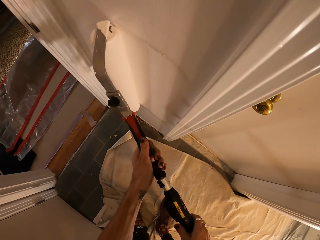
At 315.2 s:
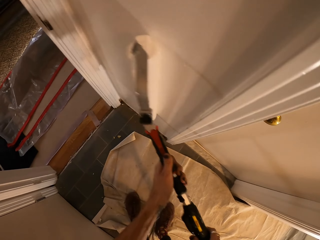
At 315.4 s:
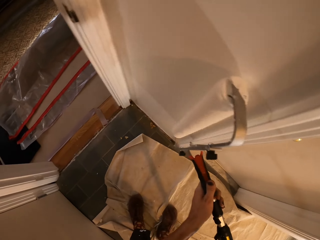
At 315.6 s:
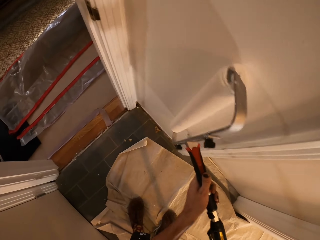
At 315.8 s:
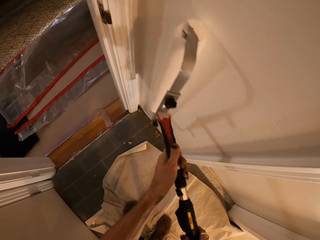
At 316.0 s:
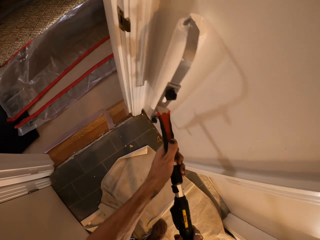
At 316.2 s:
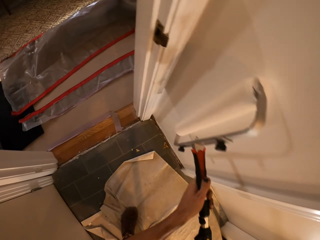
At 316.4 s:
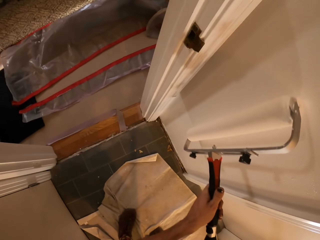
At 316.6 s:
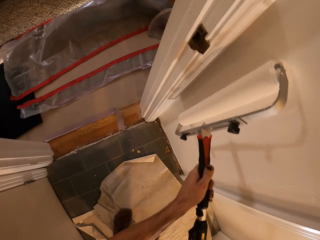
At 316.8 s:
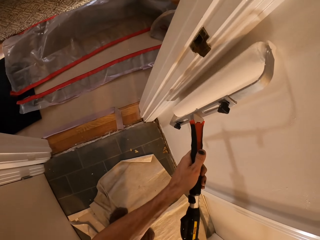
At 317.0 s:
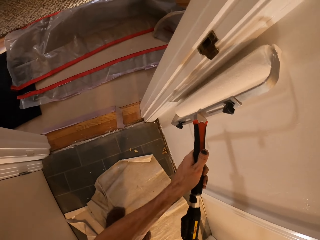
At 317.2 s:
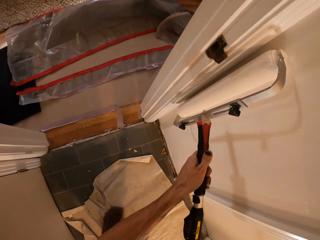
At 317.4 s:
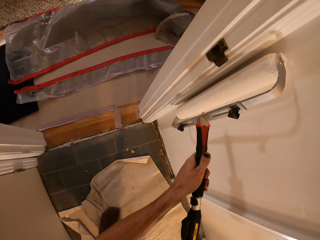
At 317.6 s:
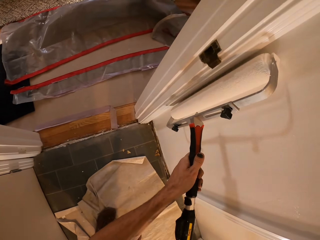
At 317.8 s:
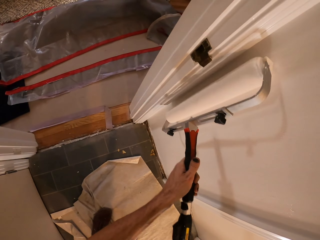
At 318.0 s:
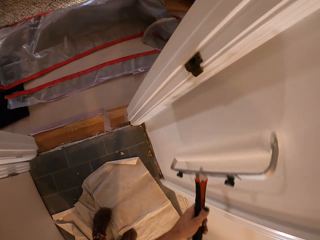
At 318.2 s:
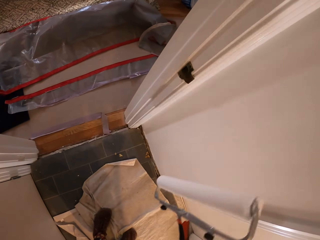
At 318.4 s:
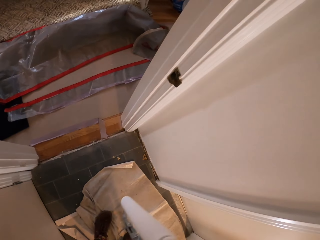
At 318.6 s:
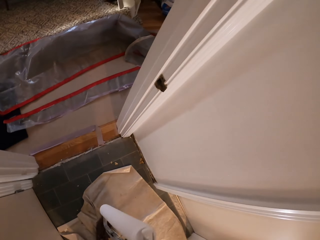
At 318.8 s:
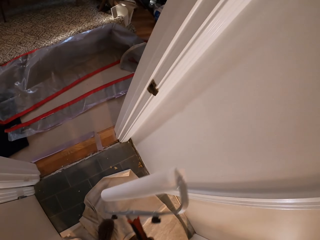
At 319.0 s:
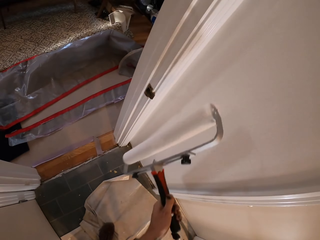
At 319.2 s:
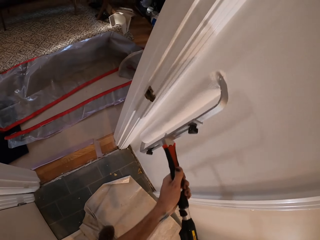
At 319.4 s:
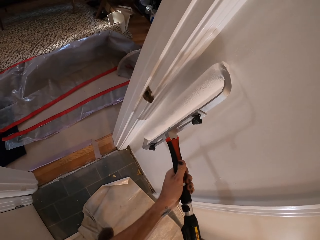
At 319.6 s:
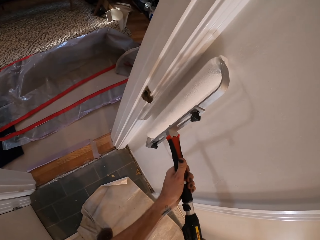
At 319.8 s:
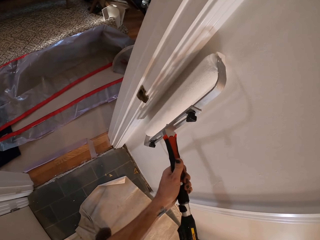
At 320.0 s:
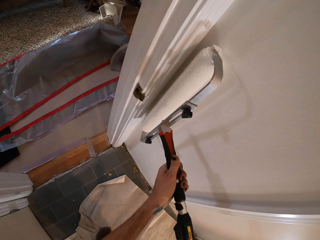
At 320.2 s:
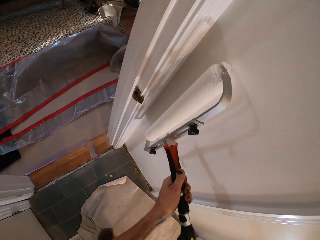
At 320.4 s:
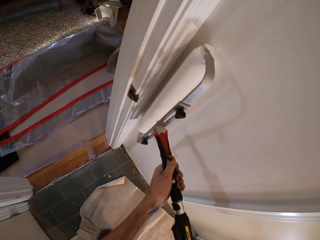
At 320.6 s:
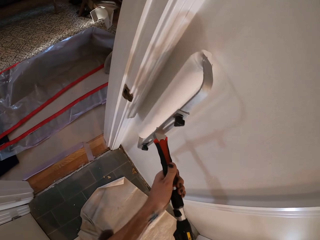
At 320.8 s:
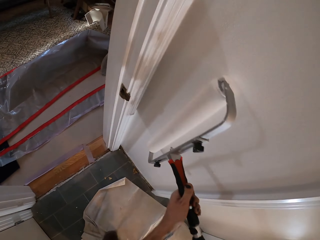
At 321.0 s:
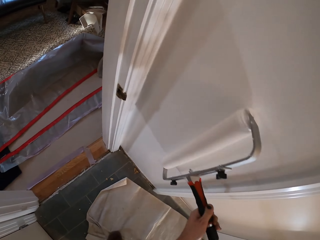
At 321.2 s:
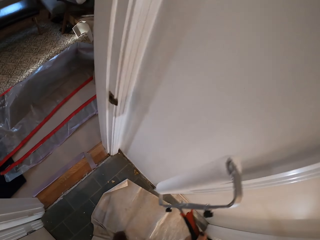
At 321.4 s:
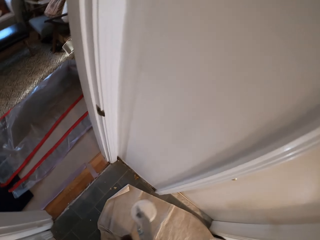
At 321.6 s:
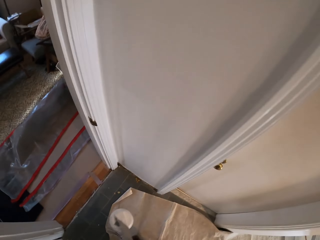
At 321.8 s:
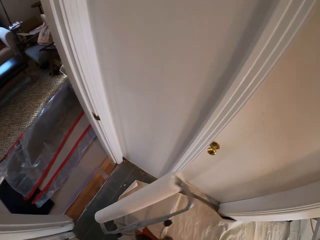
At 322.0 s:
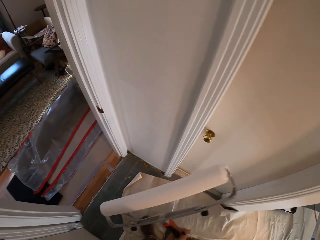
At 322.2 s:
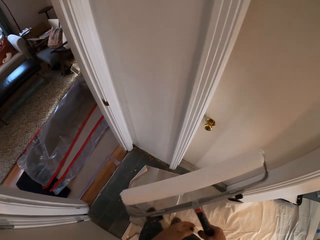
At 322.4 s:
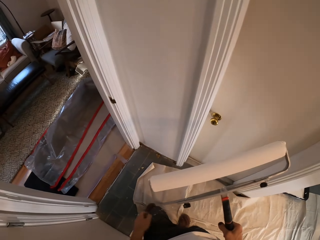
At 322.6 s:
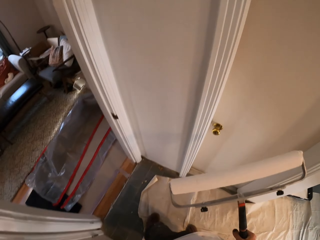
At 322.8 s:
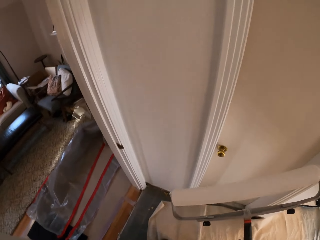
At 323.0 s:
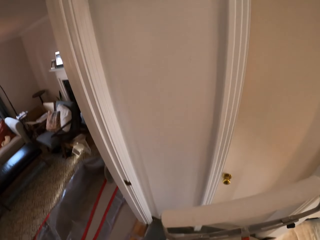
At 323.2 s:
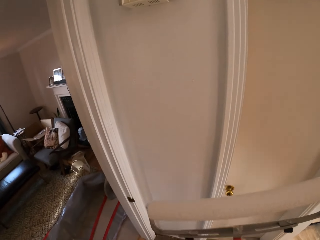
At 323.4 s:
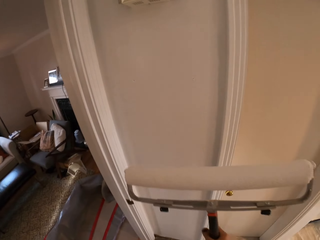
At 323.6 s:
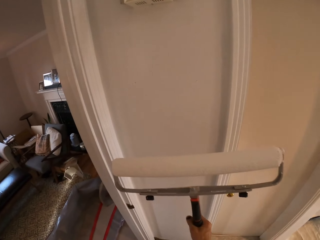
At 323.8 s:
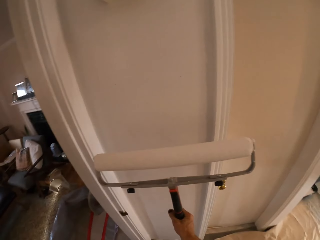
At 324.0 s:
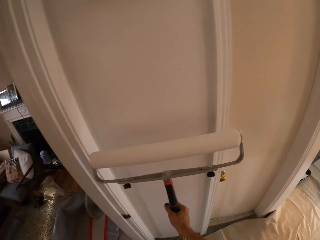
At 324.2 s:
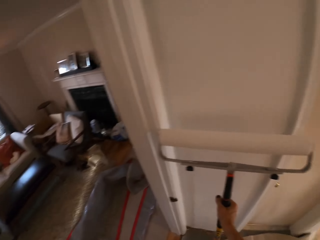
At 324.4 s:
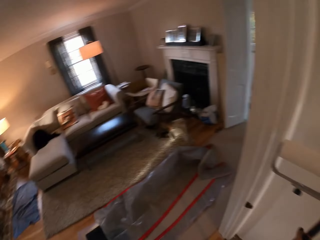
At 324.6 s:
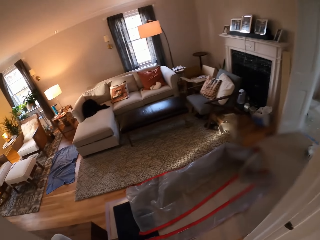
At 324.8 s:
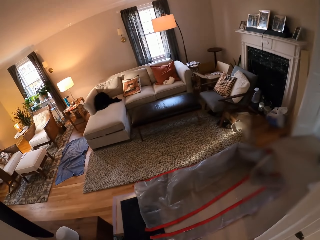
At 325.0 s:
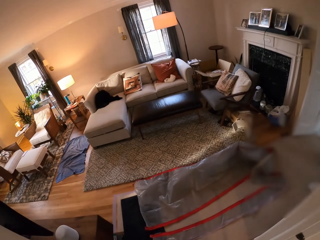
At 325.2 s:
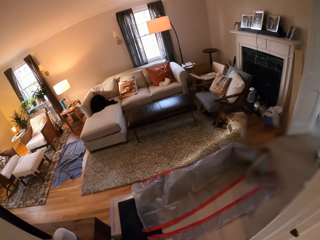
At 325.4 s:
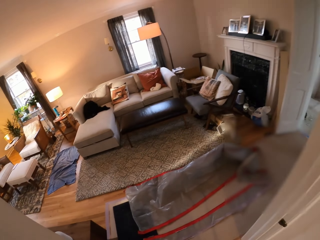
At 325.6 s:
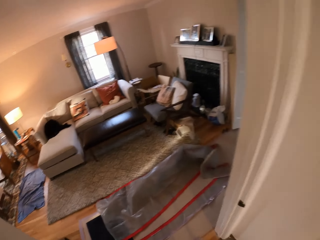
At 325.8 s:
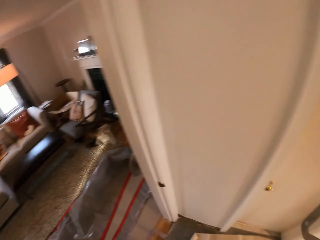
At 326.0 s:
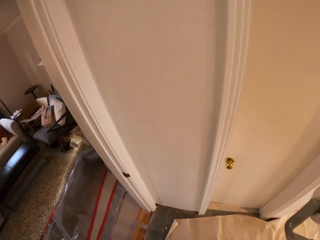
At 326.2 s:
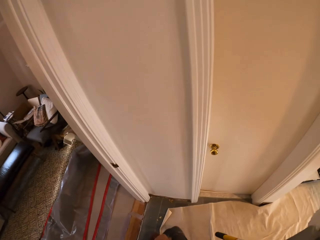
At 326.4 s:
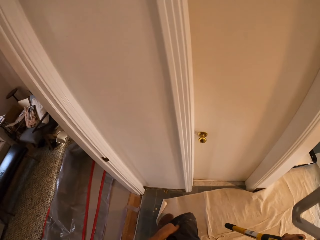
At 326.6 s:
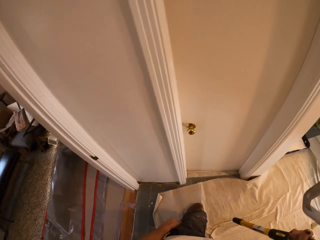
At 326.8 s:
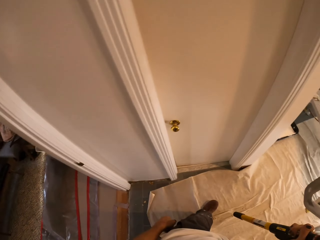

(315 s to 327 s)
The camera wearer lifts the roller, looks forward, and paints. They look left, look around the house, and look forward.

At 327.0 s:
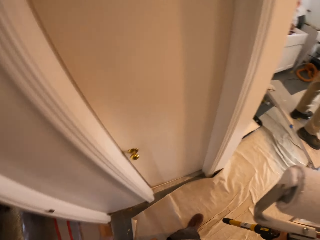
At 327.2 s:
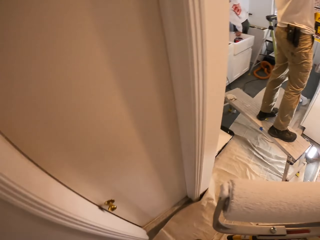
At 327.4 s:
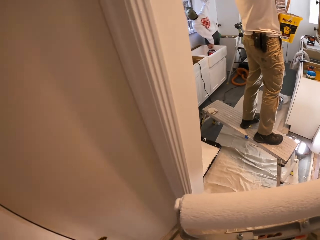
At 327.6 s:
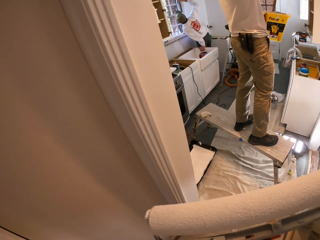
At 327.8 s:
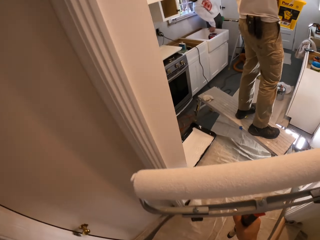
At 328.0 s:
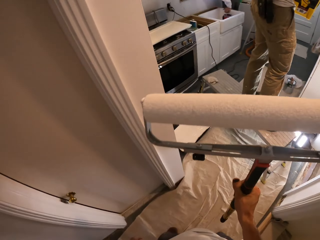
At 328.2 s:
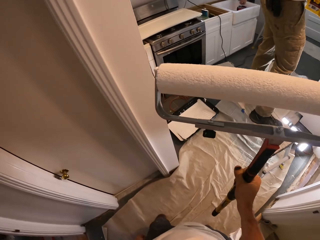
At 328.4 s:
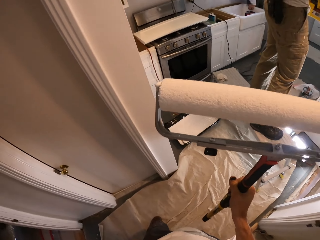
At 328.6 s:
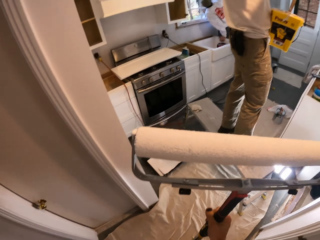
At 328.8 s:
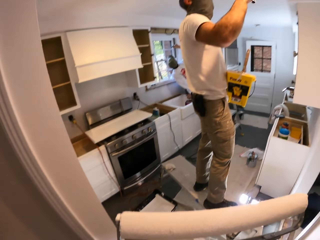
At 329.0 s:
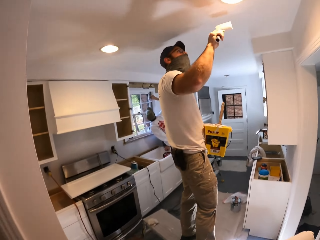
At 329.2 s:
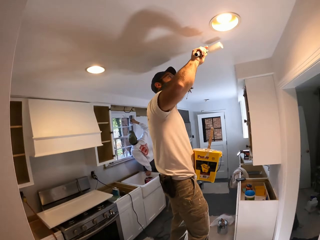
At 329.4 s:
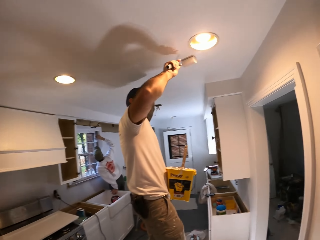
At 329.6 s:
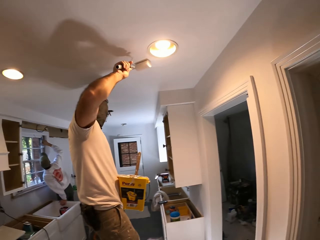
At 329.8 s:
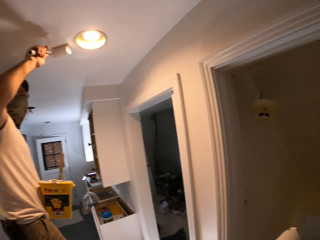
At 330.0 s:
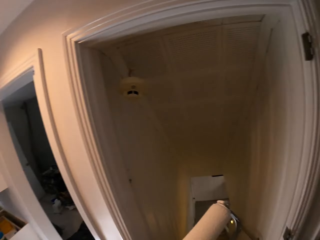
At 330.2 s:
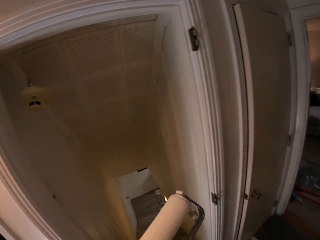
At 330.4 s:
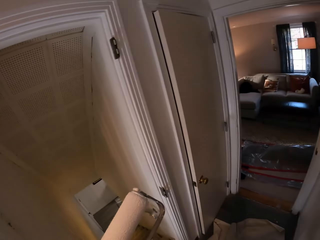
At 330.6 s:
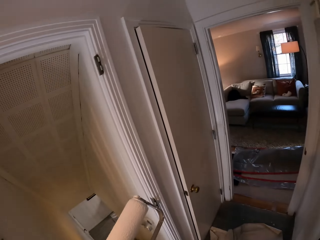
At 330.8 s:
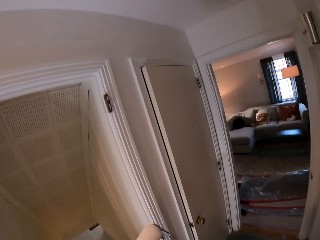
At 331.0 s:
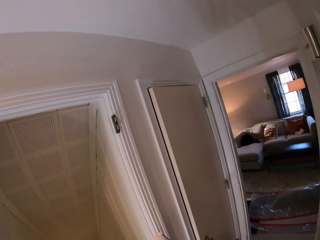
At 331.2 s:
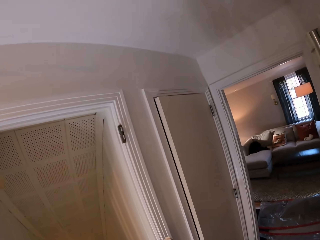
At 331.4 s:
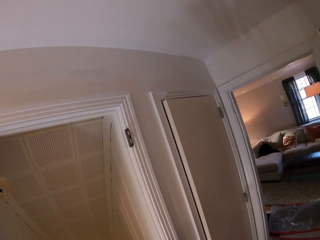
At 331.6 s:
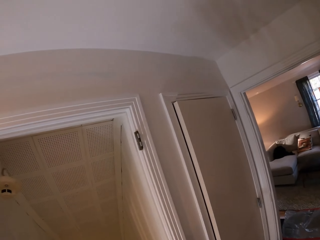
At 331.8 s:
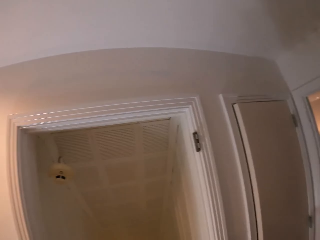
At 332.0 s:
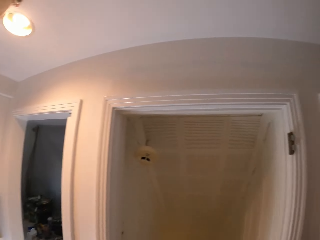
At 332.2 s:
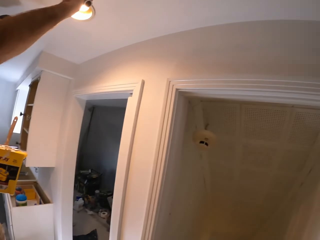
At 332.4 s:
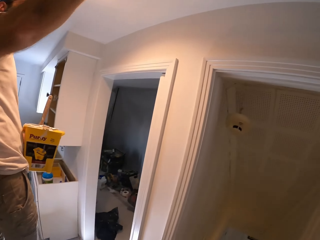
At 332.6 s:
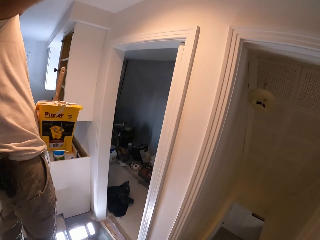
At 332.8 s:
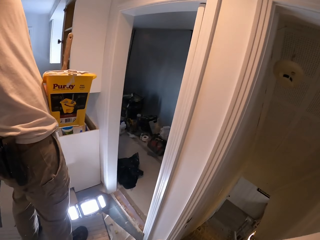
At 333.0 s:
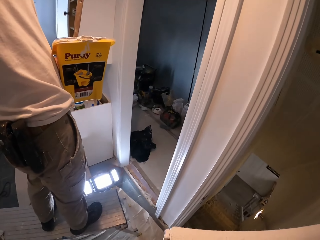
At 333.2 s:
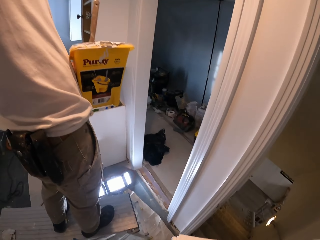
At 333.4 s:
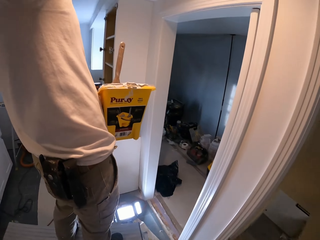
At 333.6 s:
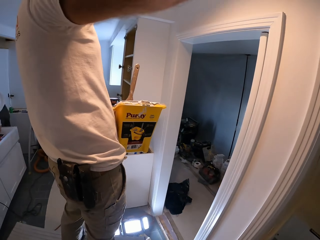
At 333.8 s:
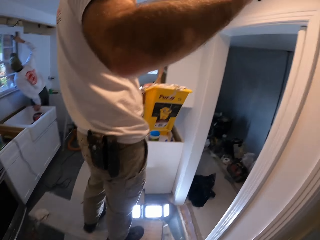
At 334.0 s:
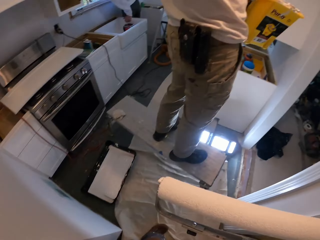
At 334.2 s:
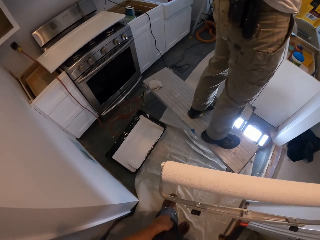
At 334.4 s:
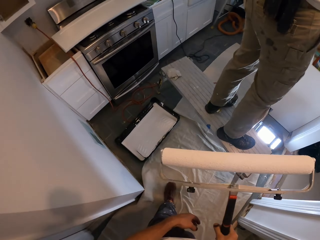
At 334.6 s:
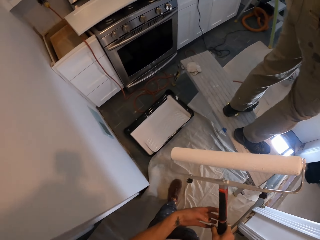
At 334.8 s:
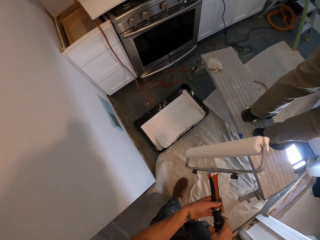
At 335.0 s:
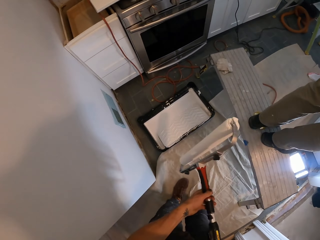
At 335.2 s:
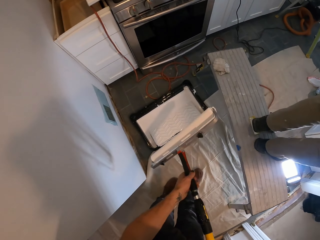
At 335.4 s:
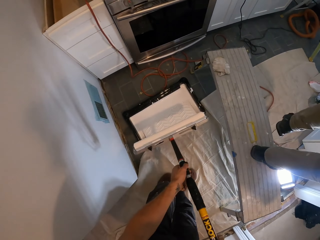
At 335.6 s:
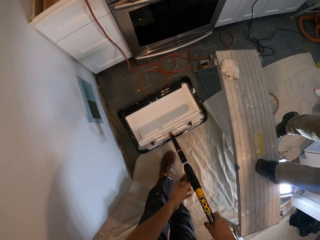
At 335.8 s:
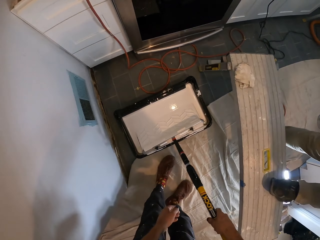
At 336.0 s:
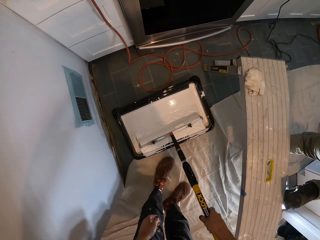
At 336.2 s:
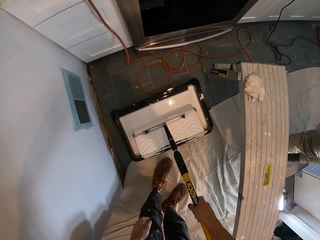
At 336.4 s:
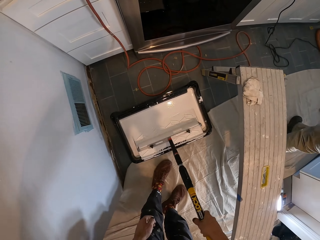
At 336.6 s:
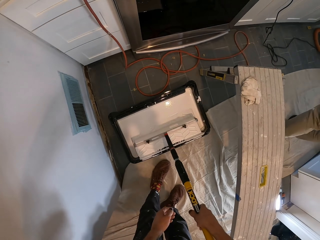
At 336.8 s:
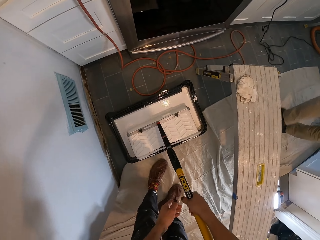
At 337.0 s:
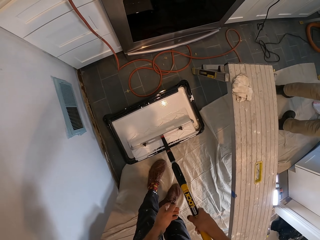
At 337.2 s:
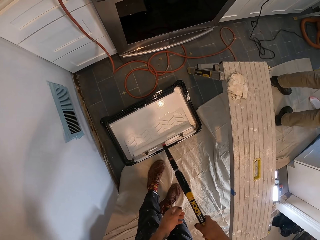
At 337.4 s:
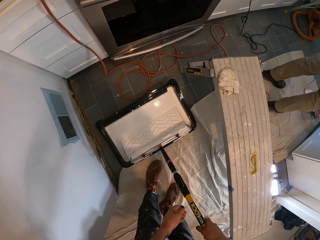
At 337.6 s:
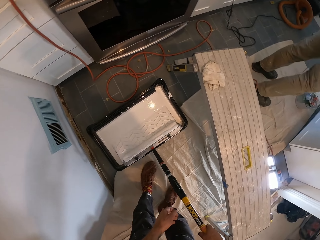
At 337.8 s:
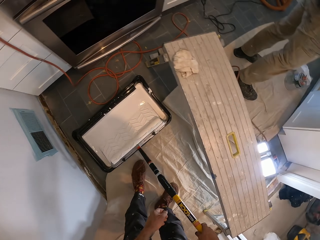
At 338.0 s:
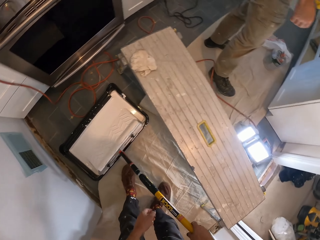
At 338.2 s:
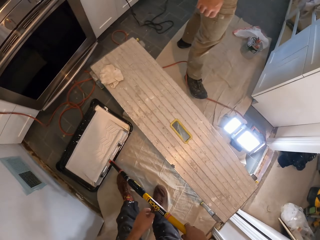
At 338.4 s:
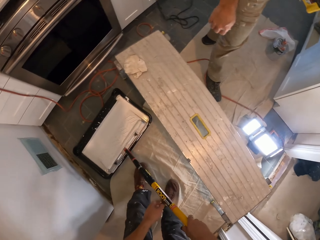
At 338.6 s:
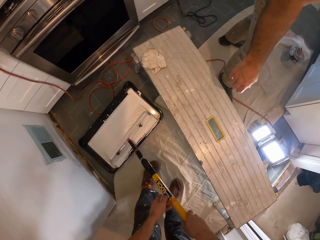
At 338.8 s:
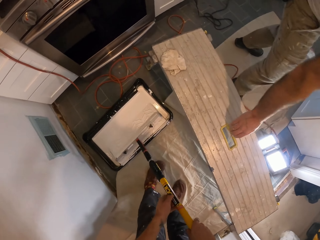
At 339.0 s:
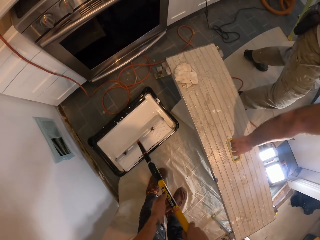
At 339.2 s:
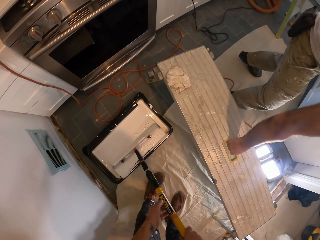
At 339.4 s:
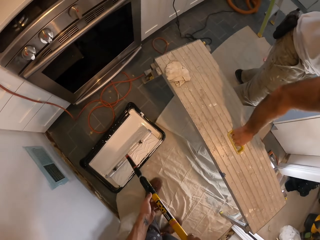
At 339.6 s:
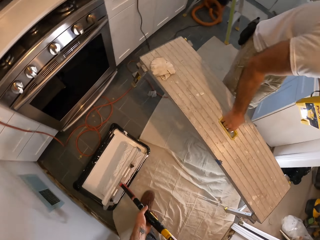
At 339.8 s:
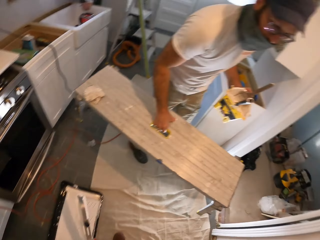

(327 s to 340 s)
The camera wearer looks at the roller and walks around the house. A man paints the ceiling. The camera wearer turns around, looks around the house, and rubs the roller on the paint container. They turn around. The man grabs a bench.
